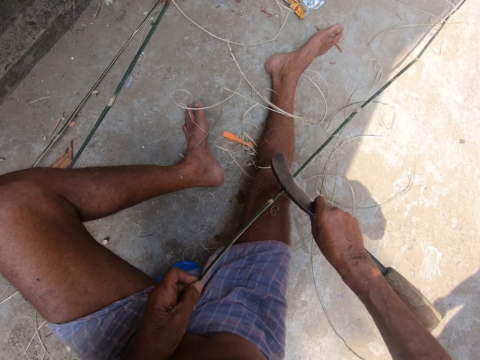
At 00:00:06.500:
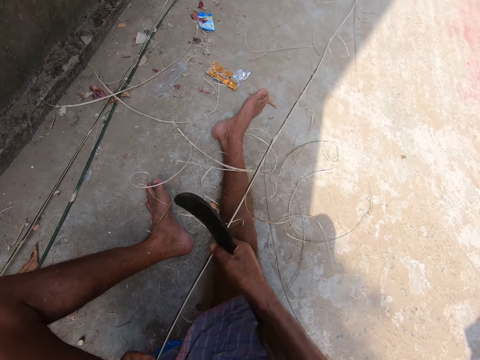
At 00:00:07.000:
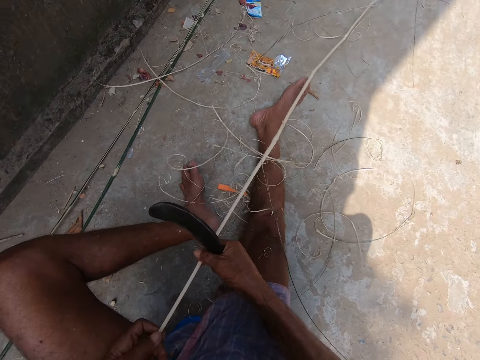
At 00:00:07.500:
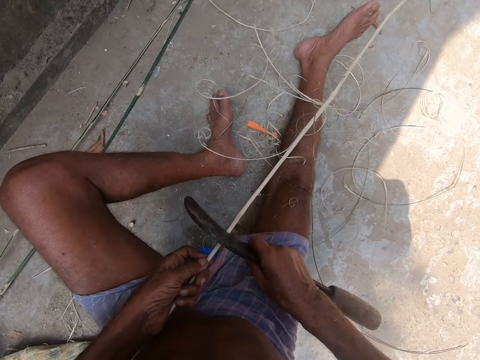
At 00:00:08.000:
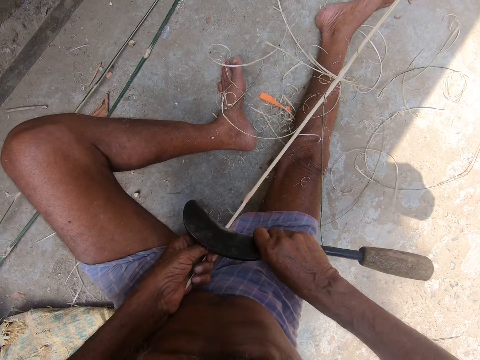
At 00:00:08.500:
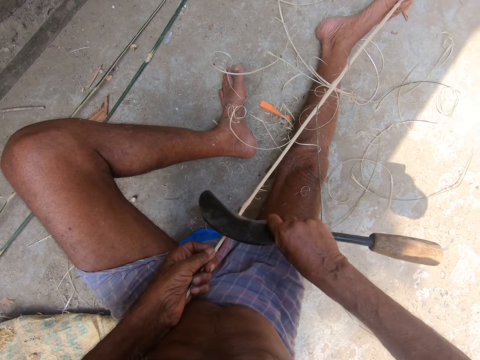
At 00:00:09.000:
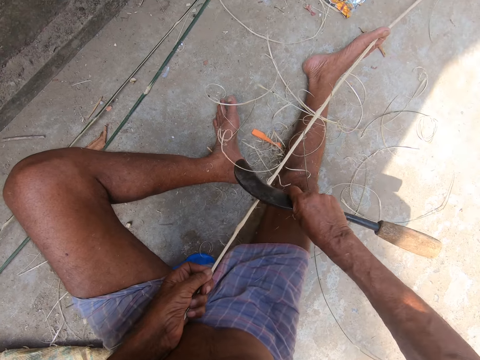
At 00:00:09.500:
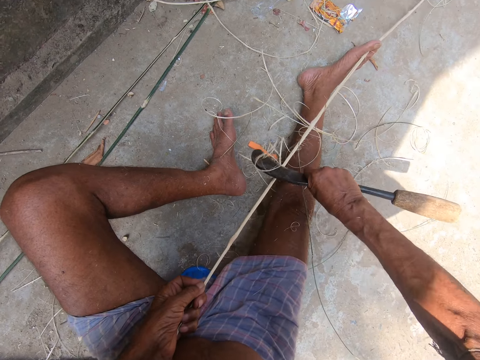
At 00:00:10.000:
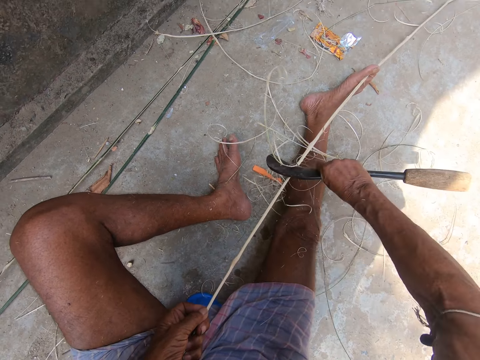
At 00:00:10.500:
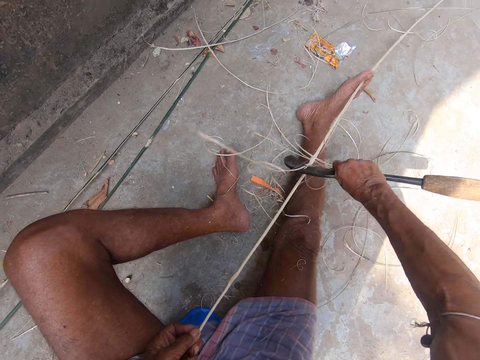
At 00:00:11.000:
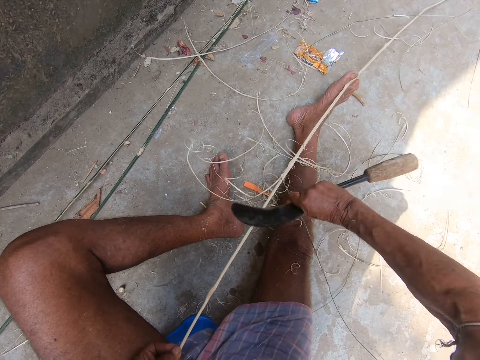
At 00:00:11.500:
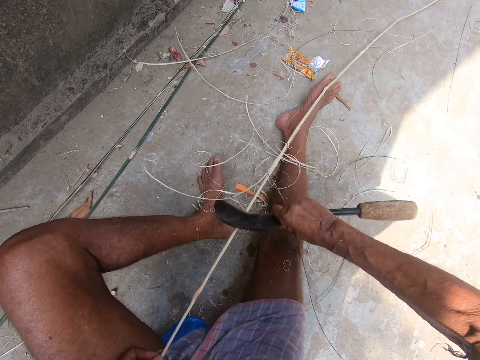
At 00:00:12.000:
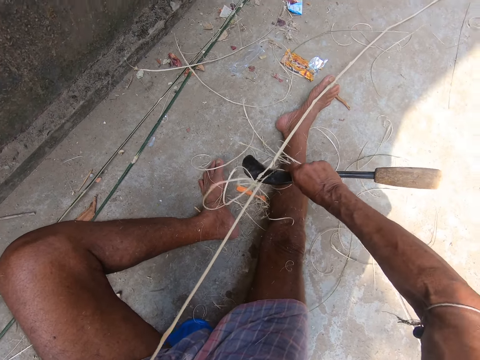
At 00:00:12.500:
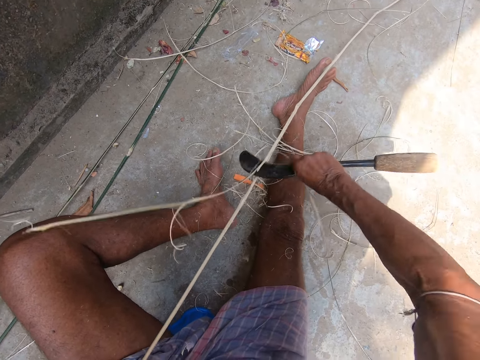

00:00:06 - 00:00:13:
The camera wearer nips the bamboo stick with both hands. They sharpen the bamboo stick with a sickle.

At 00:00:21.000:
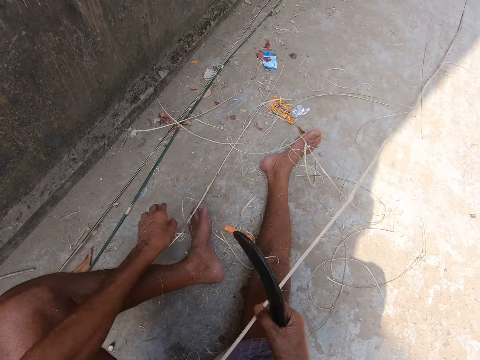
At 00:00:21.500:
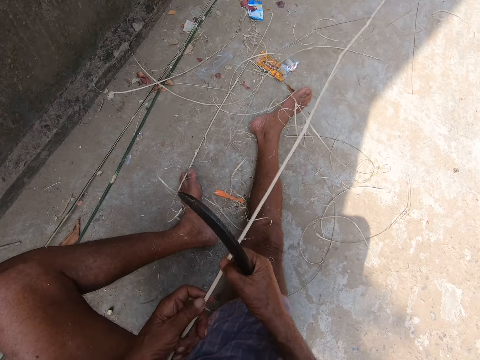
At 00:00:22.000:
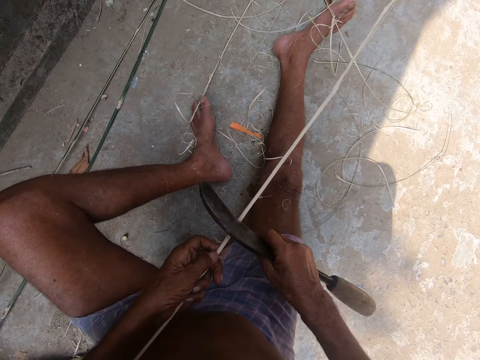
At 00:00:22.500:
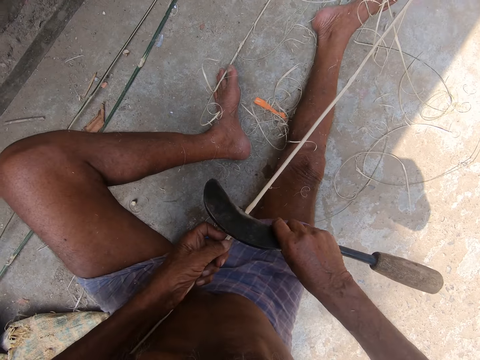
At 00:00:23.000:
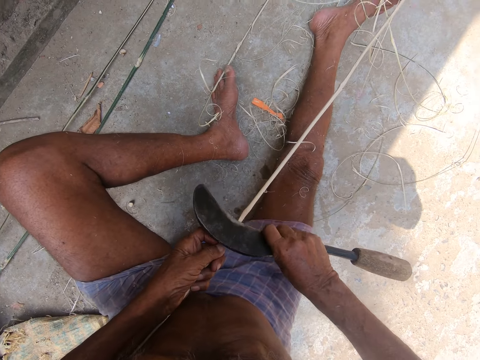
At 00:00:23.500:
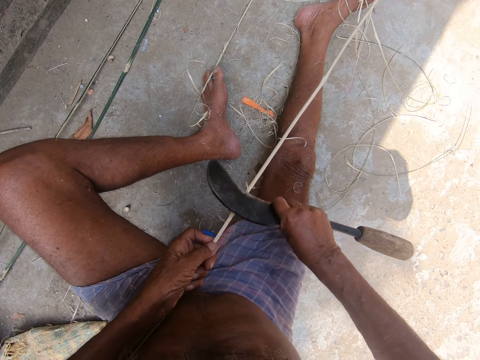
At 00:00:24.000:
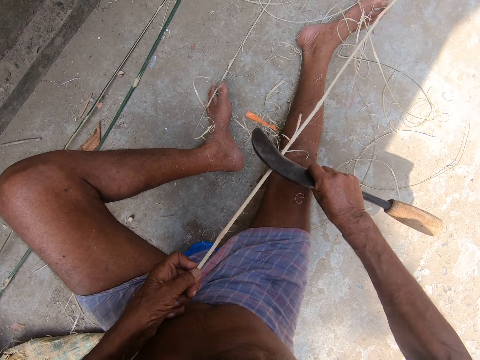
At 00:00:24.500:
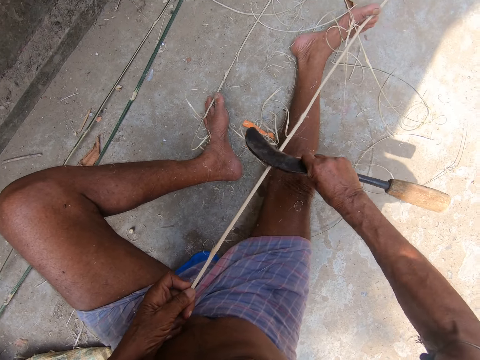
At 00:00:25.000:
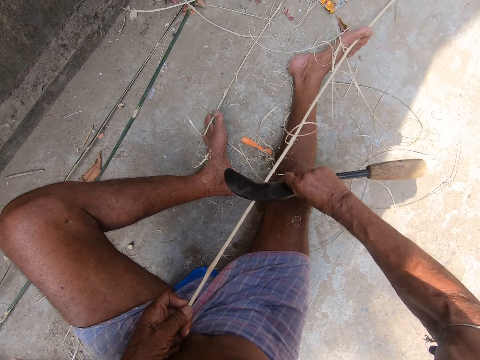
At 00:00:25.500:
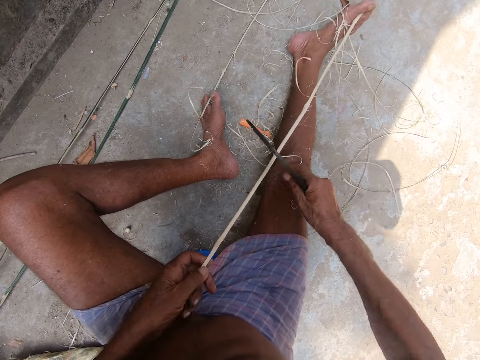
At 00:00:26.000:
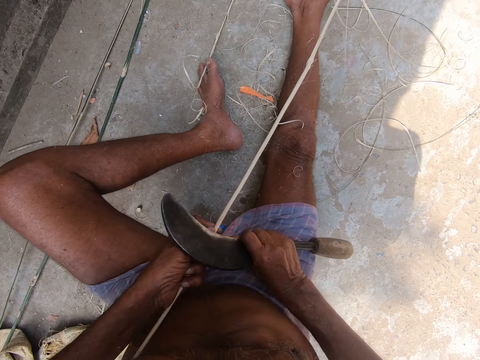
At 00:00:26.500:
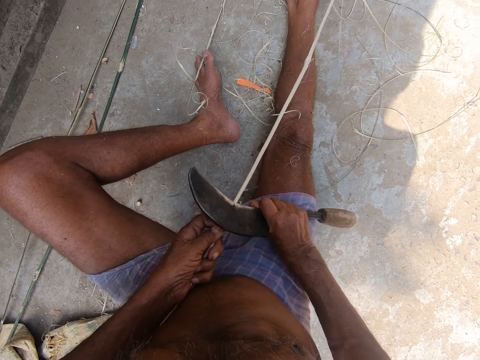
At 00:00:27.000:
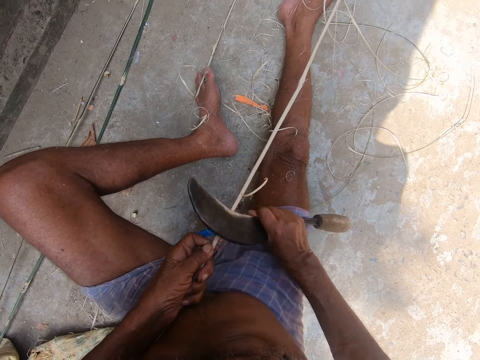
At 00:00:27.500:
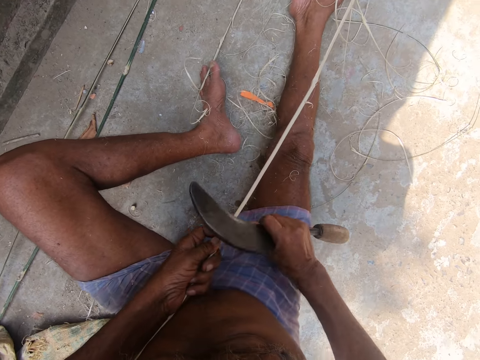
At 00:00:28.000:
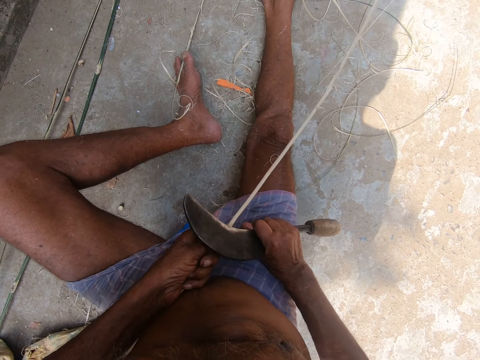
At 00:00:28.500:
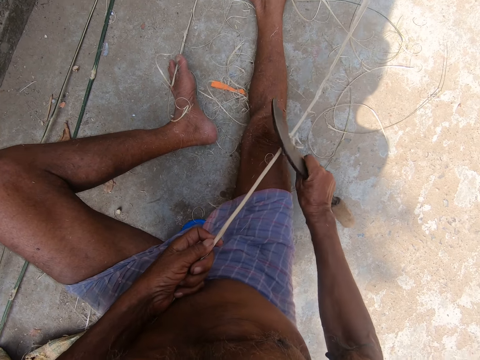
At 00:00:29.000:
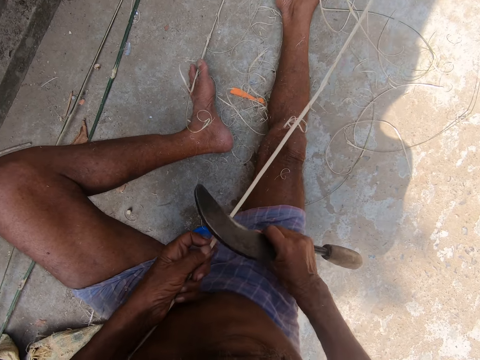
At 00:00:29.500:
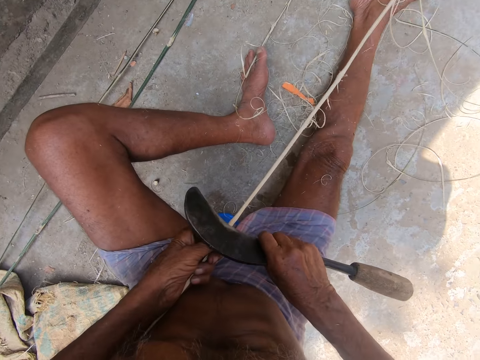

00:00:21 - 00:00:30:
The camera wearer holds the bamboo stick with both hands. They sharpen the bamboo stick with a sickle. They carve the stick with the sickle.

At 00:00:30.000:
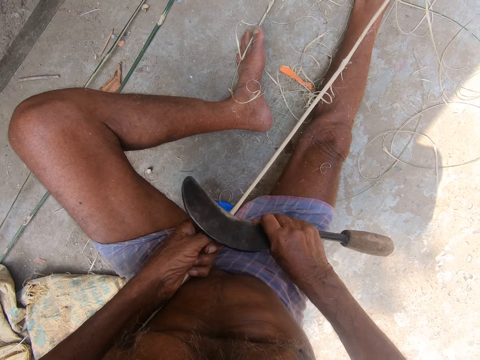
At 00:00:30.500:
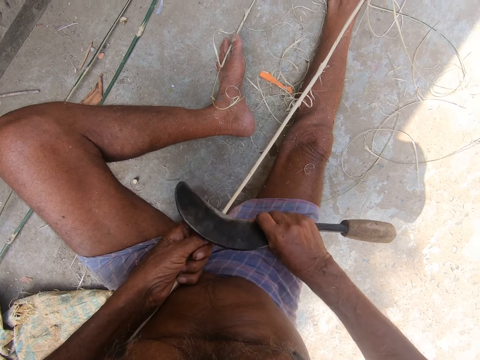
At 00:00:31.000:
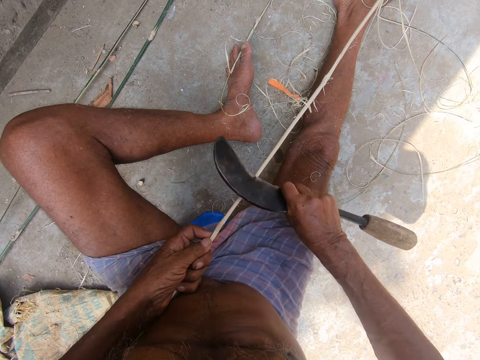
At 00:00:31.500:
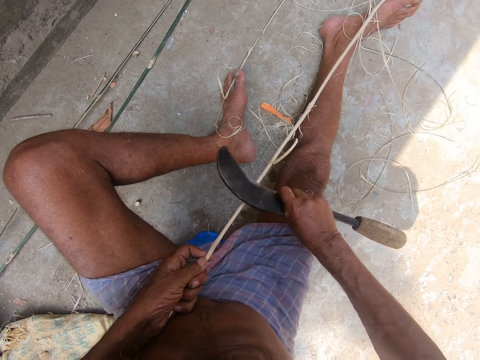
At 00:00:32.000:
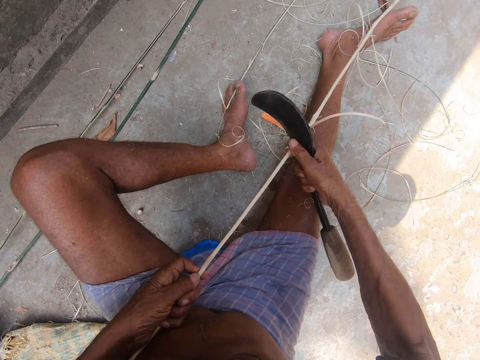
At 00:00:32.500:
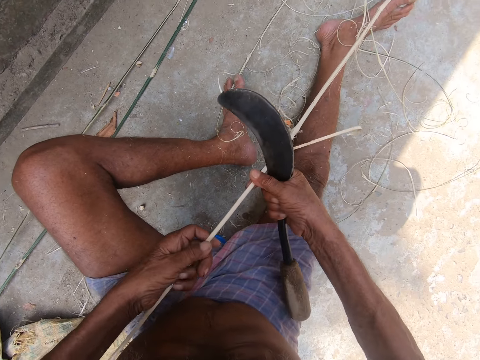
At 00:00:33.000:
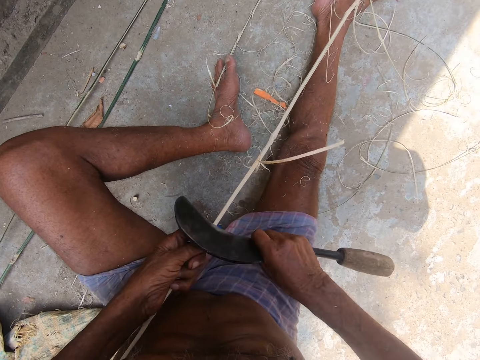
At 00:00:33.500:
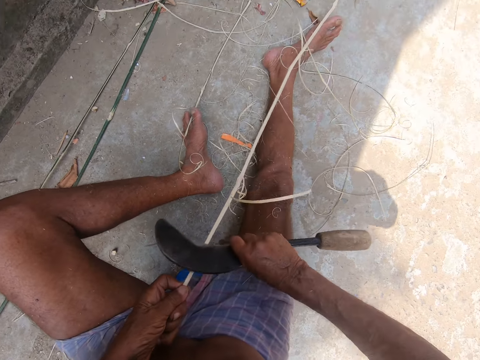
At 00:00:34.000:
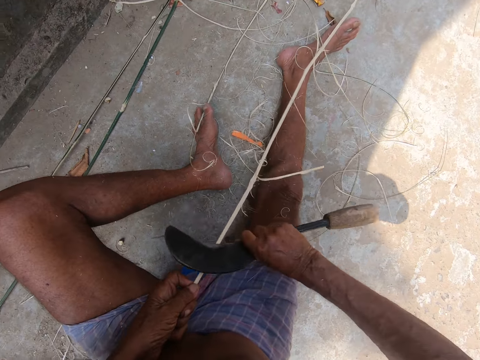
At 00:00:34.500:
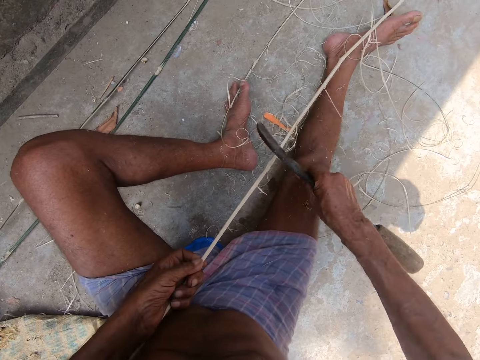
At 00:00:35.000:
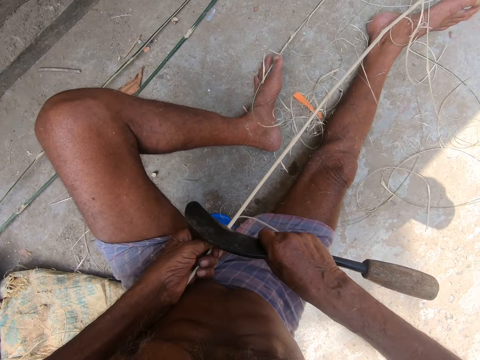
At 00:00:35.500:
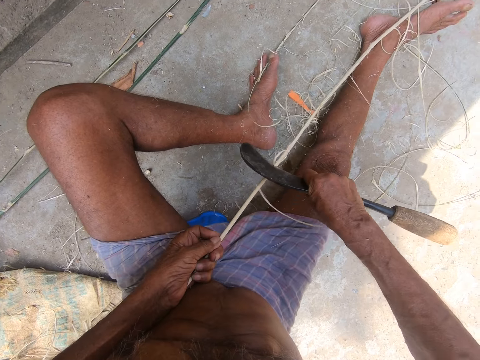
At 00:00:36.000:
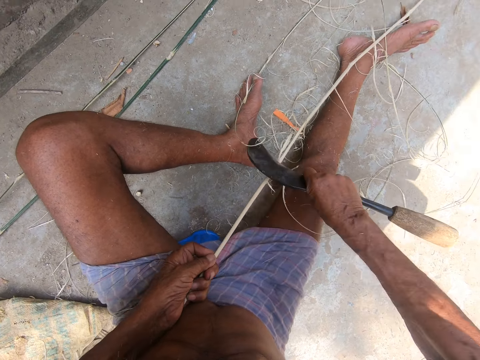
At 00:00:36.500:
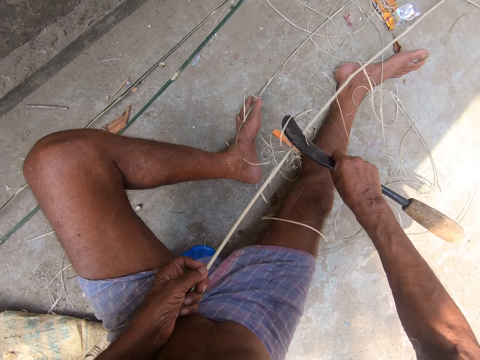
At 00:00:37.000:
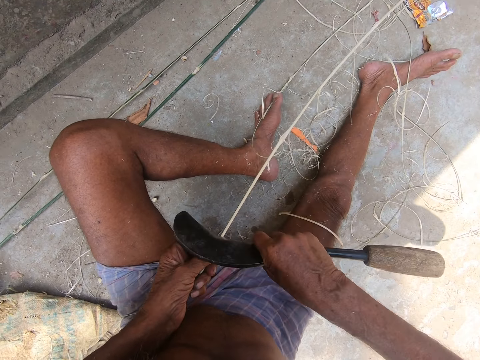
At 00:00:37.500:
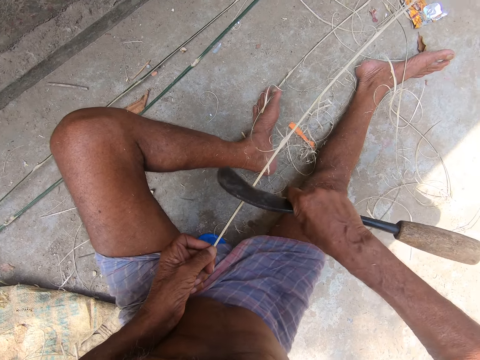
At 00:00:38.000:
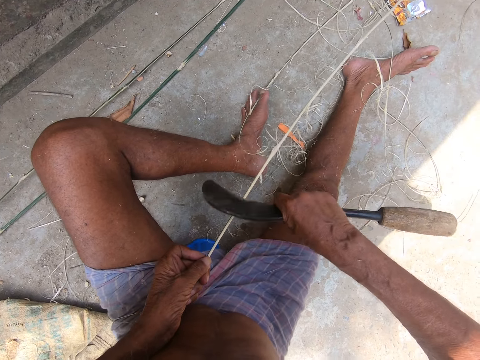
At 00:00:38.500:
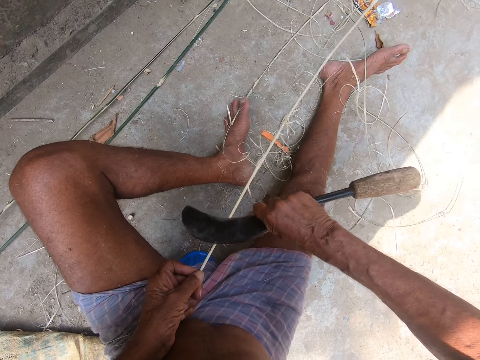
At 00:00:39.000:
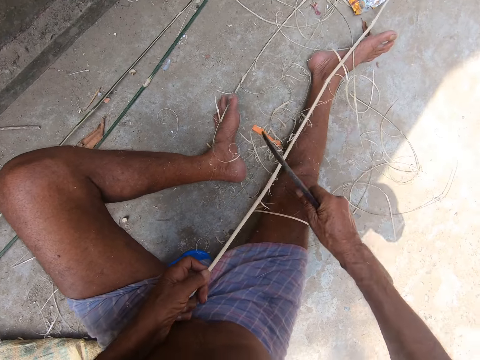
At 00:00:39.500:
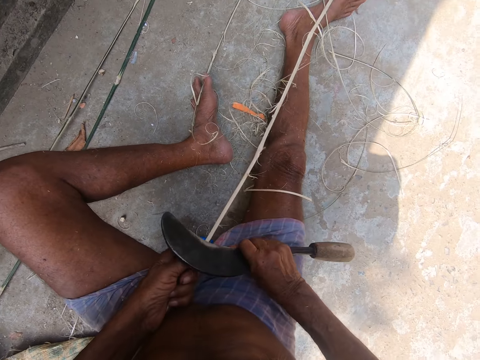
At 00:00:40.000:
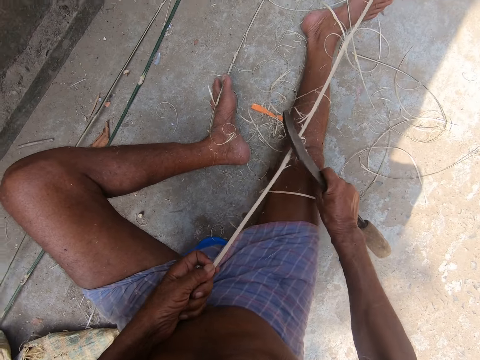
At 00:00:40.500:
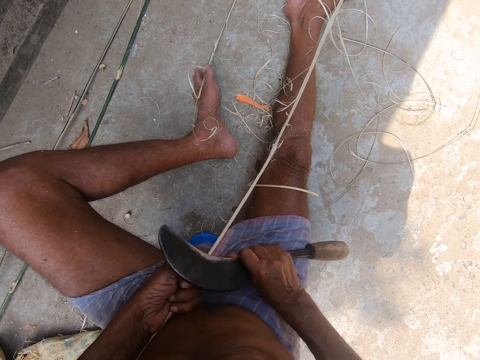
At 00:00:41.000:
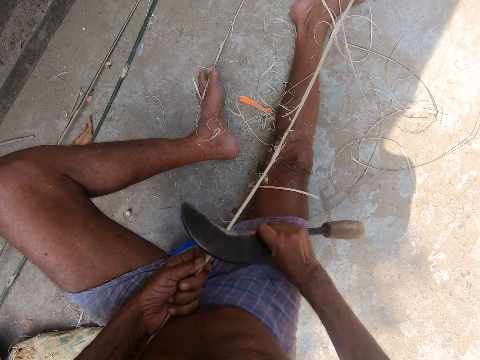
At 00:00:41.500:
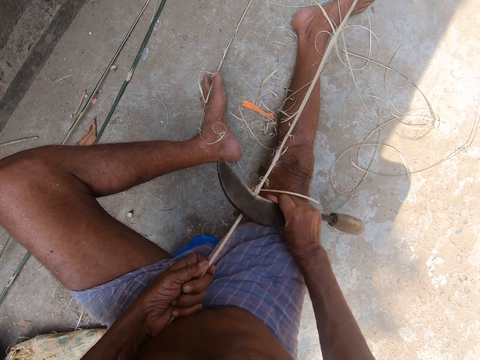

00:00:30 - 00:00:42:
The camera wearer nips the bamboo stick with both hands. They sharpen the bamboo stick with a sickle.
